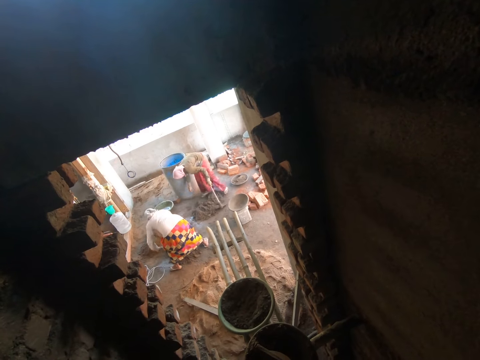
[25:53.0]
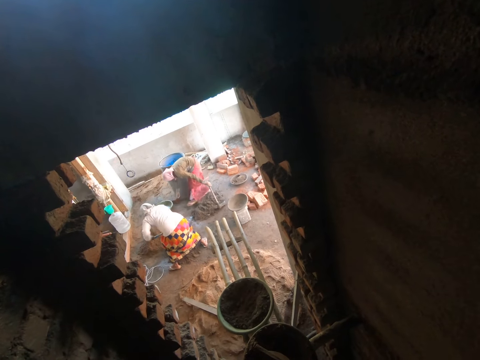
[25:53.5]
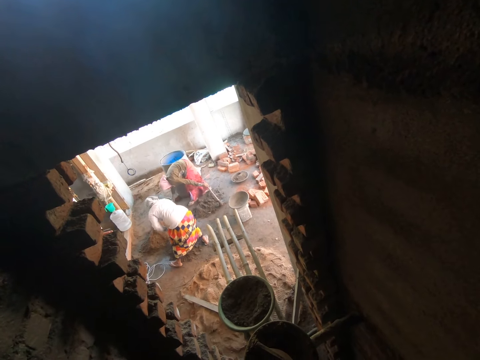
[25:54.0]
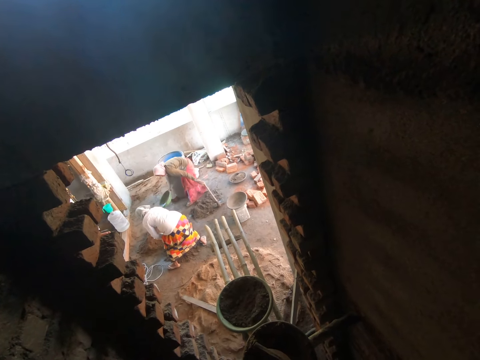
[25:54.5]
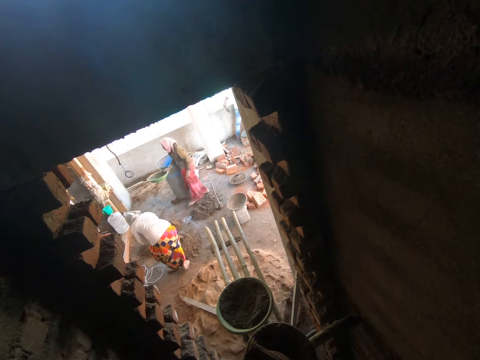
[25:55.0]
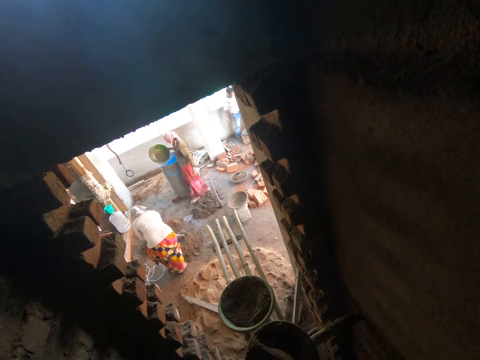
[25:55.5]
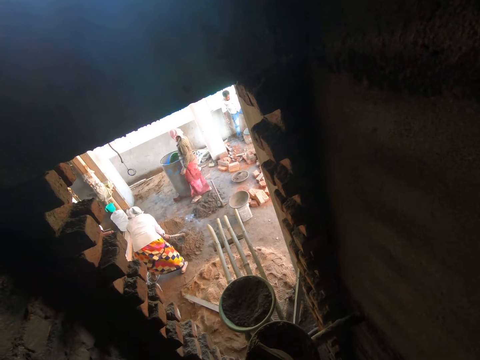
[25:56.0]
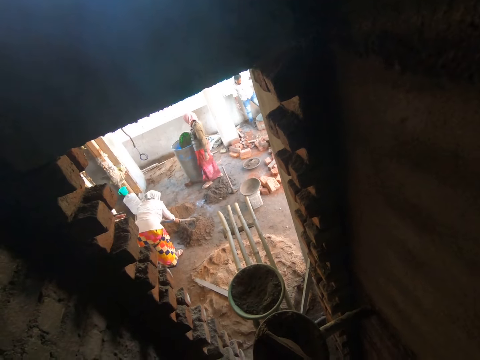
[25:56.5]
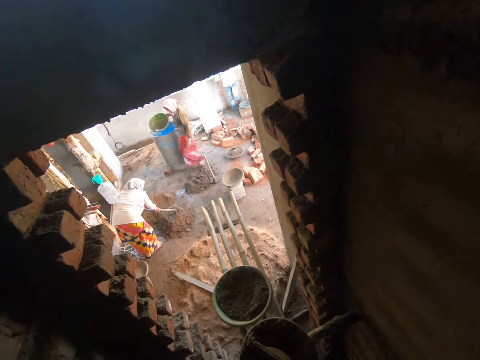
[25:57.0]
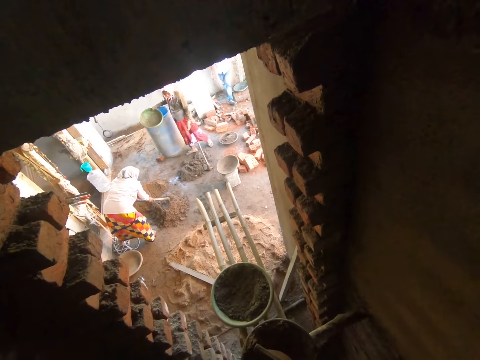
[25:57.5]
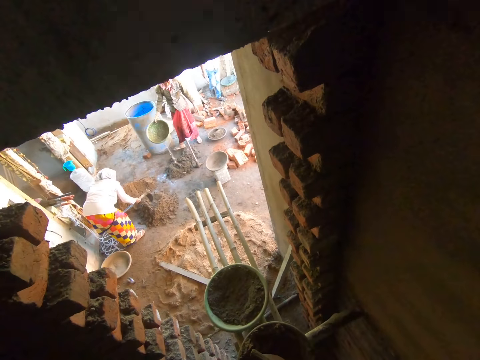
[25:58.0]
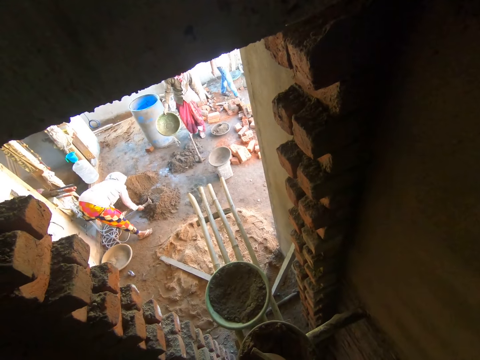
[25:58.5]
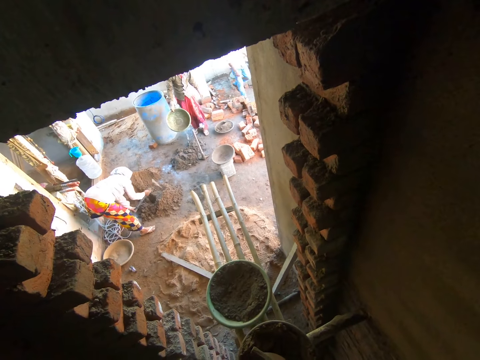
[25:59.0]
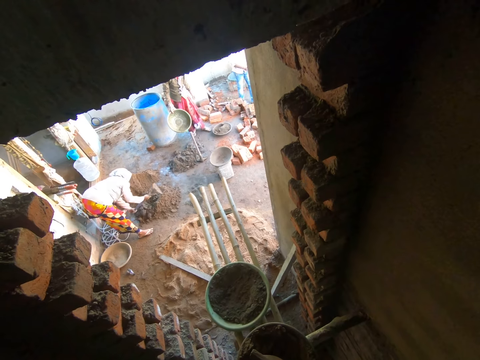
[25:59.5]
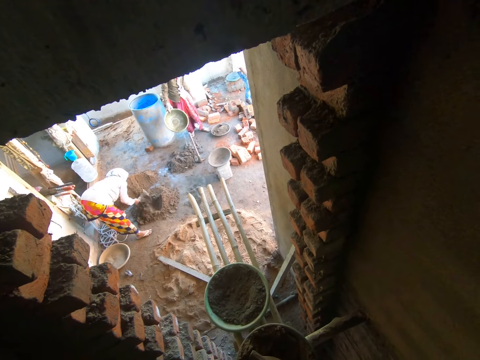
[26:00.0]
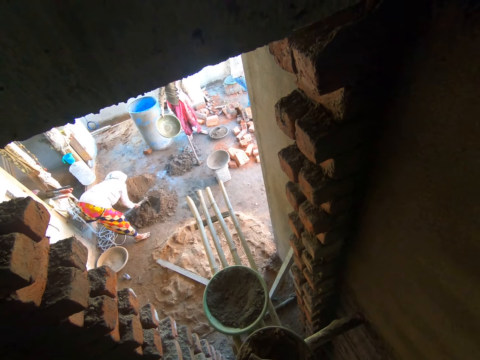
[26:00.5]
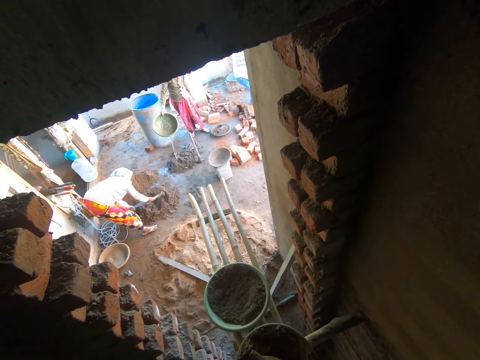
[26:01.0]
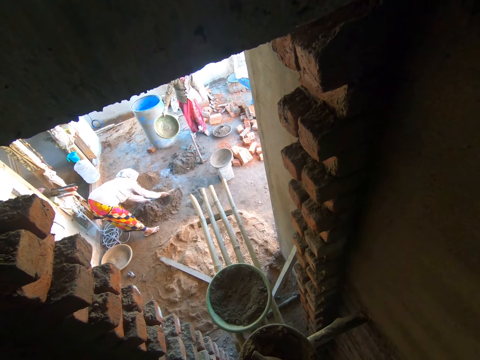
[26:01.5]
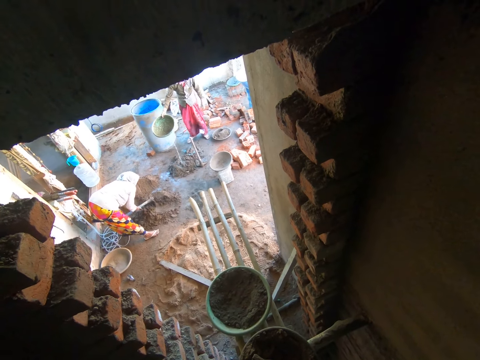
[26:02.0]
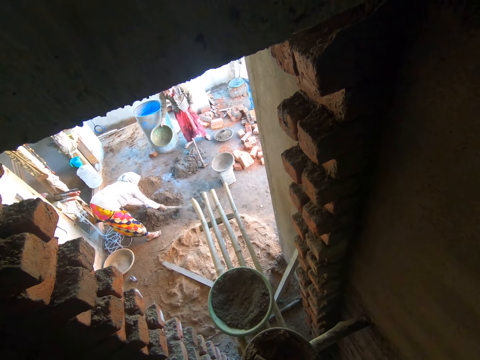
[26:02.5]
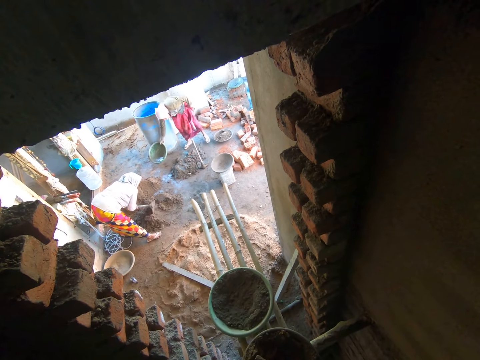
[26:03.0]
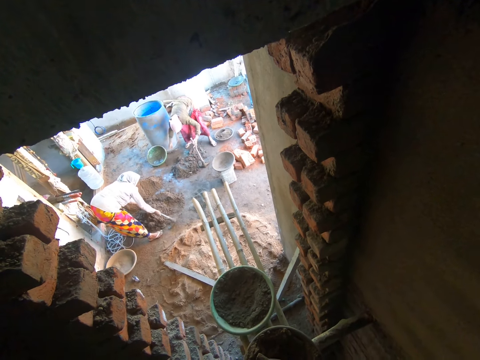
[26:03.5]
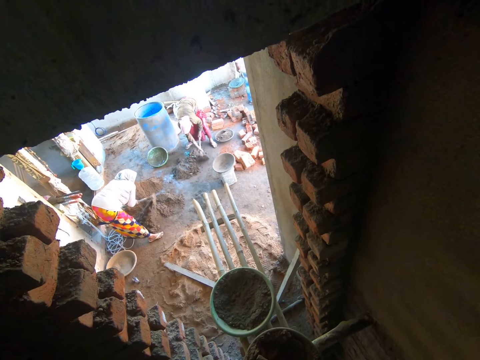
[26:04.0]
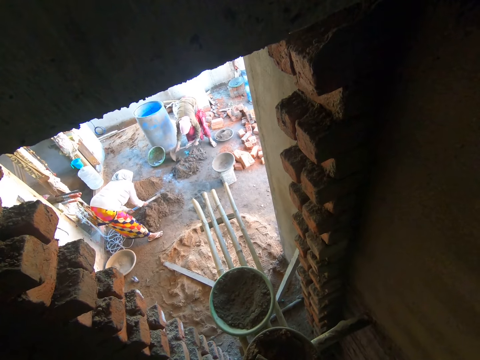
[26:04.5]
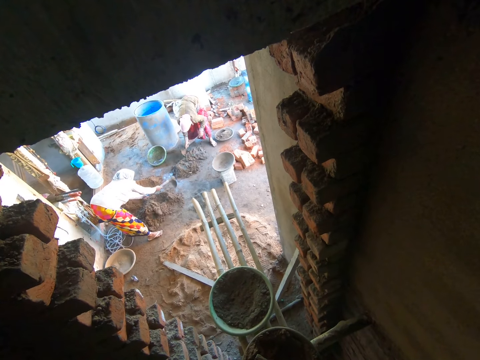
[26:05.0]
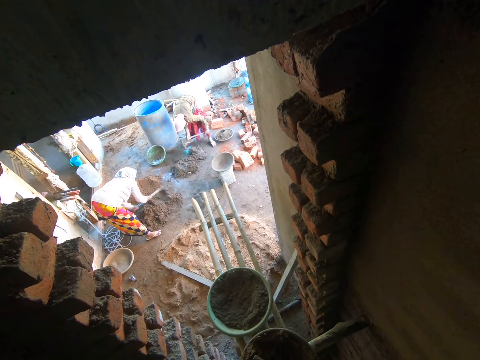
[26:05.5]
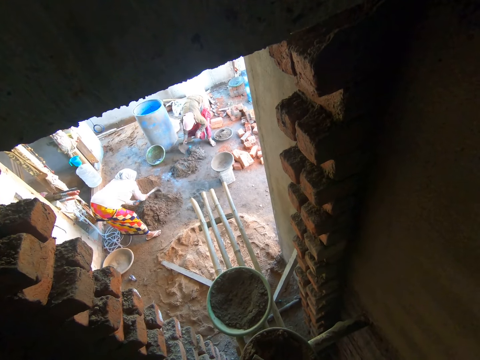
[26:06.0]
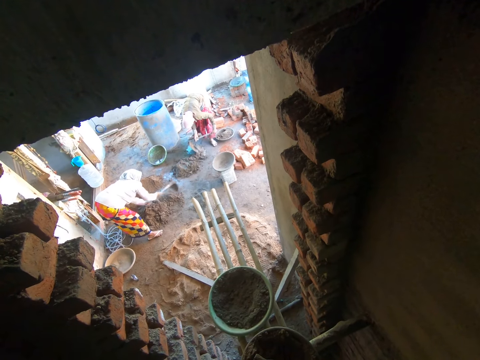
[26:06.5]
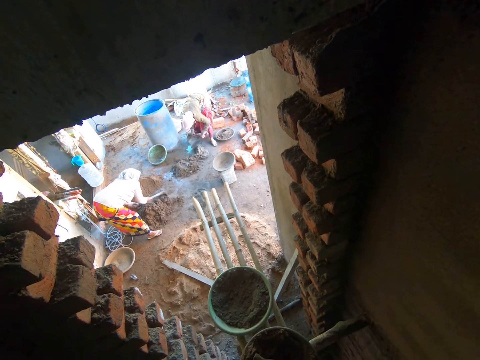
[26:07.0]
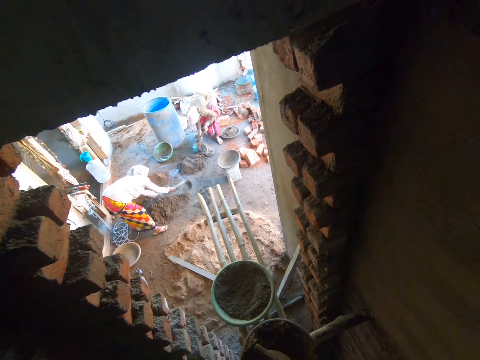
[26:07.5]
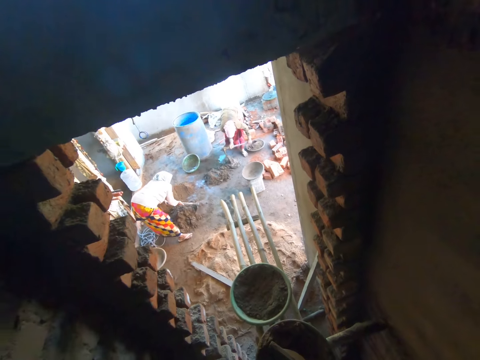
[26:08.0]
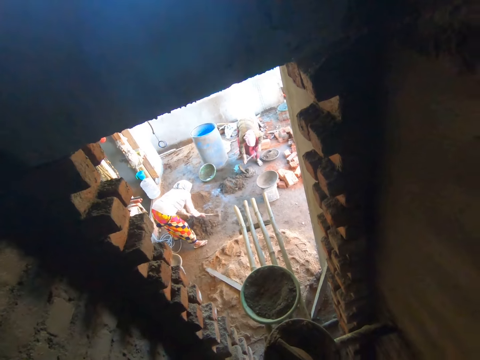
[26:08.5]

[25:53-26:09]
A woman picks a bowl or basin from the ground with her right hand. She removes her hand from the basin. She scoops some water from a drum with the bowl in her right hand. She pours the water on the cement on the ground with the bowl in her right hand. She drops the bowl on the ground with her right hand. She picks the shovel or hoe from the ground with both hands. She holds the hoe. She mixes the cement on the ground with the shovel in both hands.

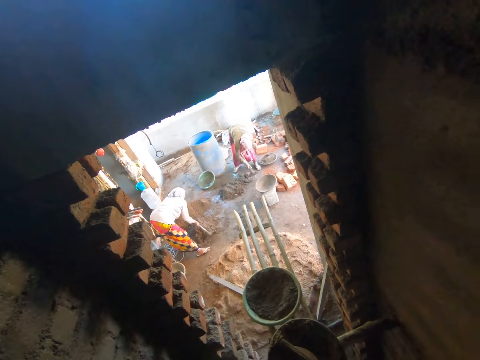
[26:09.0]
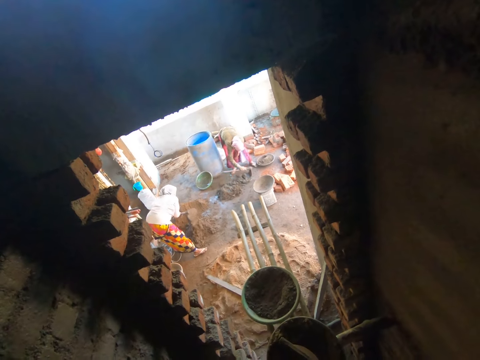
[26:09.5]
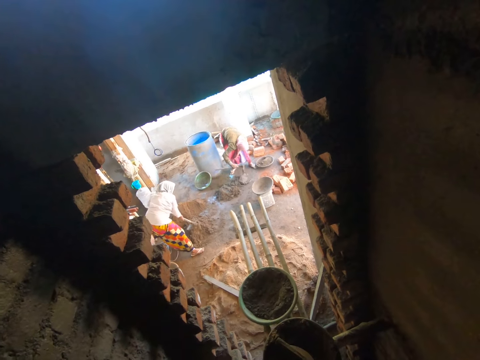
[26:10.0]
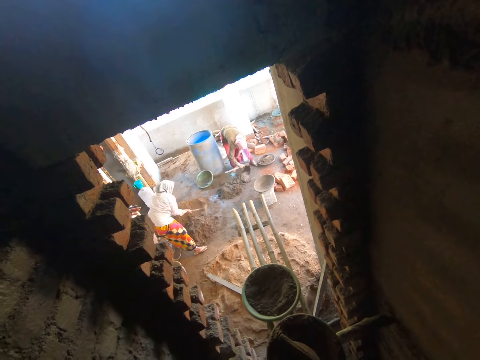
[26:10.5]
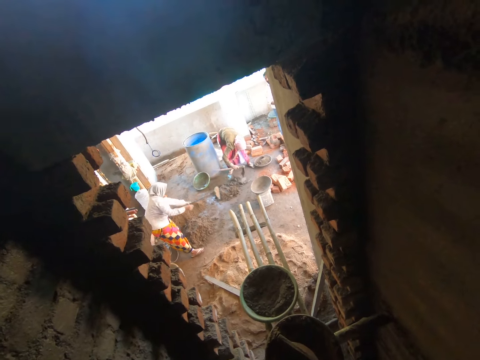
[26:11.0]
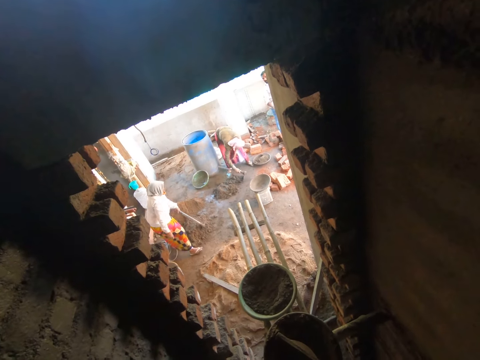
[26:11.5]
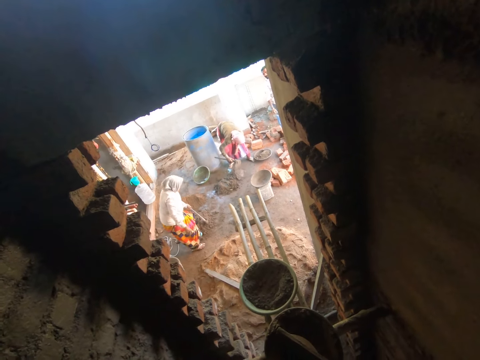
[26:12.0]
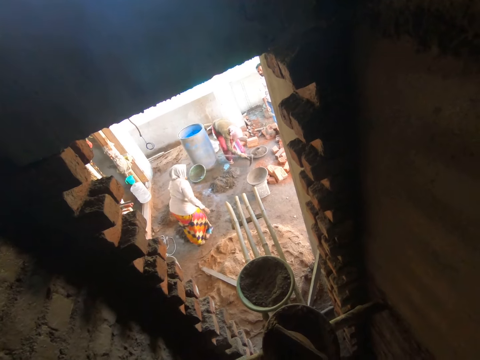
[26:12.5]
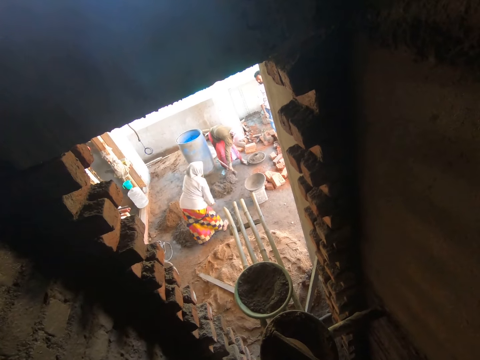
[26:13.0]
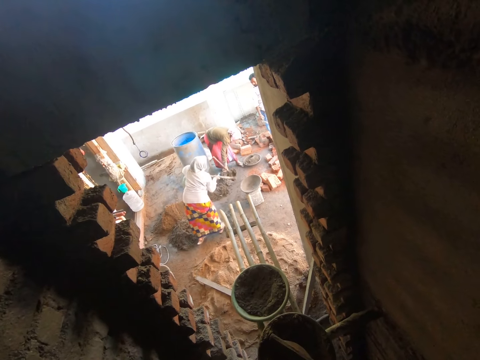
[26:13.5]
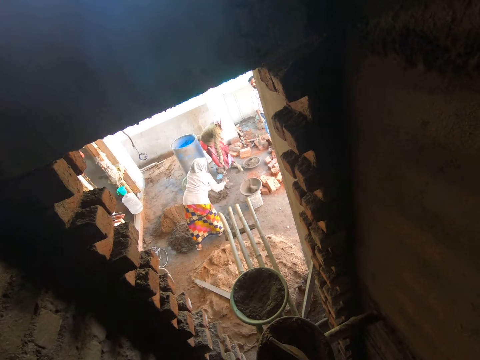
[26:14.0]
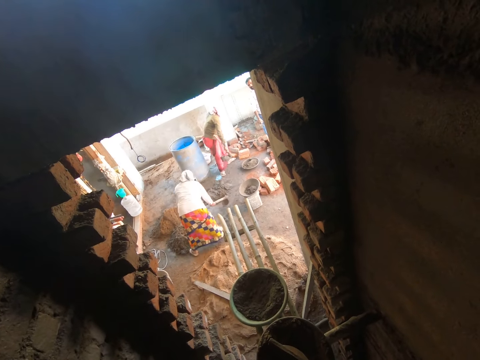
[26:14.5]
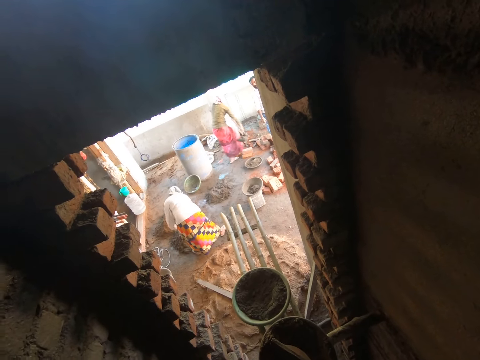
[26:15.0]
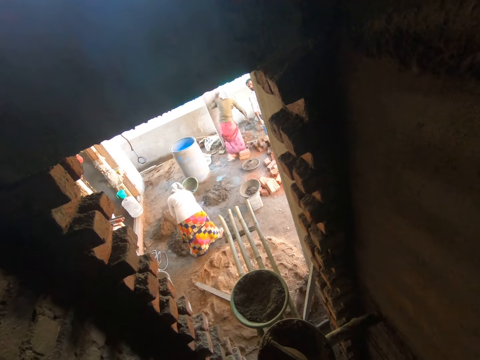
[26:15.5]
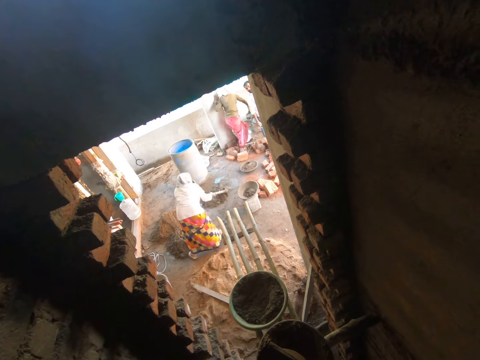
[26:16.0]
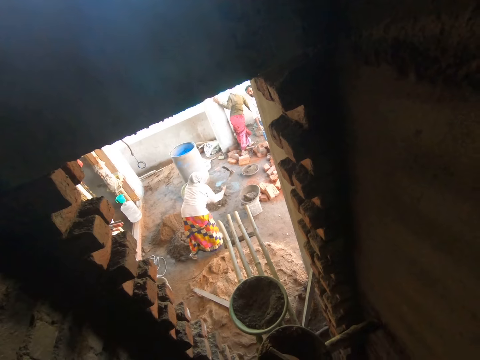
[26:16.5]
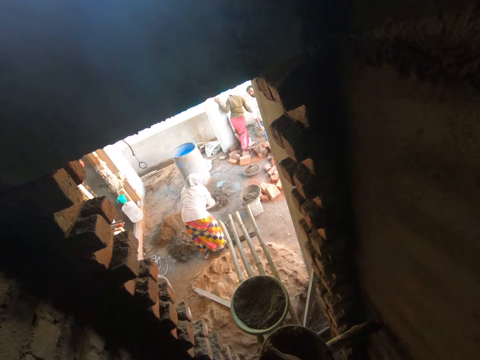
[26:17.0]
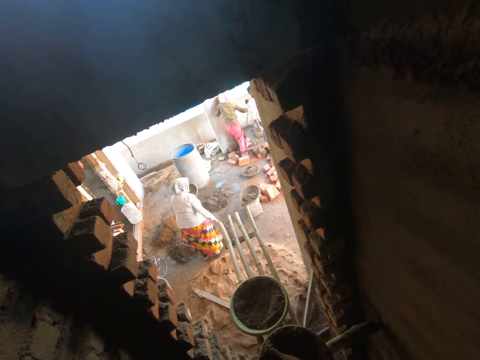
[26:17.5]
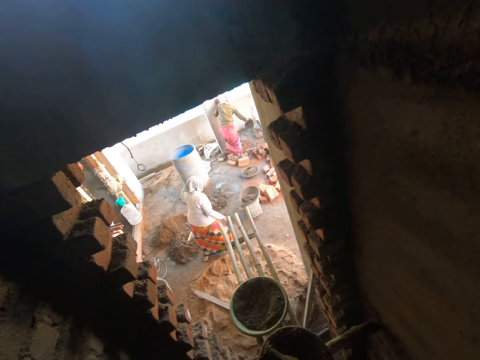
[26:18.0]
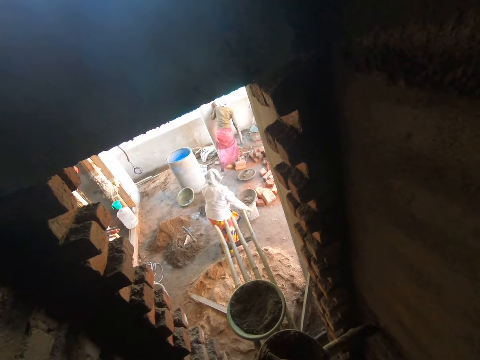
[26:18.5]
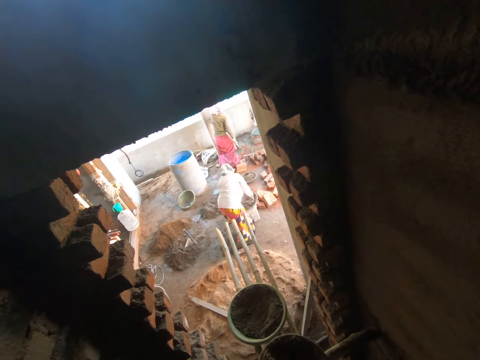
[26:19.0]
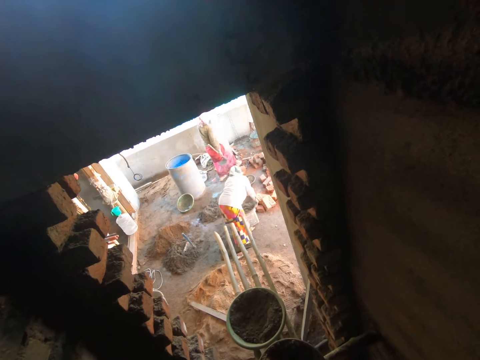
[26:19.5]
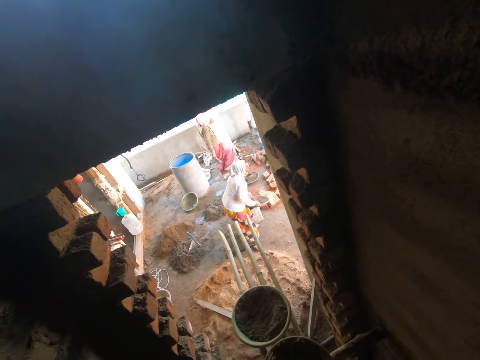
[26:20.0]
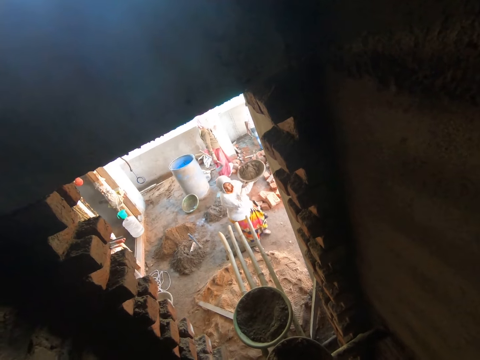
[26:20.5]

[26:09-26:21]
A woman moves around. Another woman scoops some cement from the ground with the shovel in both hands. The first woman lifts a hoe. She pours the cement in the bowl with the shovel in both hands. The other woman lifts the concrete. She moves around. She walks towards the bowl. The first woman scoops the cement from the ground with the shovel in both hands. She pours the cement in the bowl with the shovel in both hands. The other woman pours the cement in the bowl with the shovel in her right hand. She moves around. The first woman walks around. She picks the bowl from a bucket with both hands.
